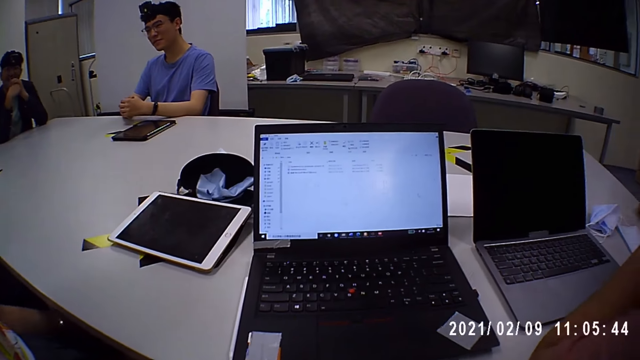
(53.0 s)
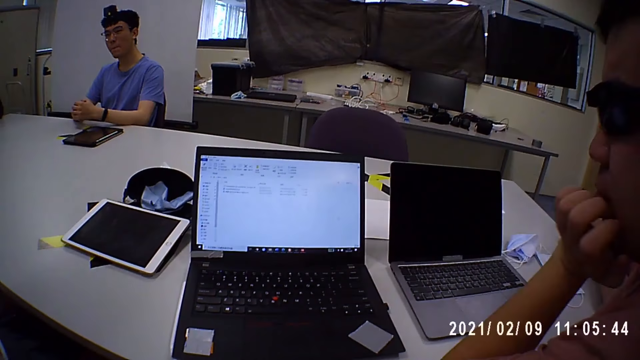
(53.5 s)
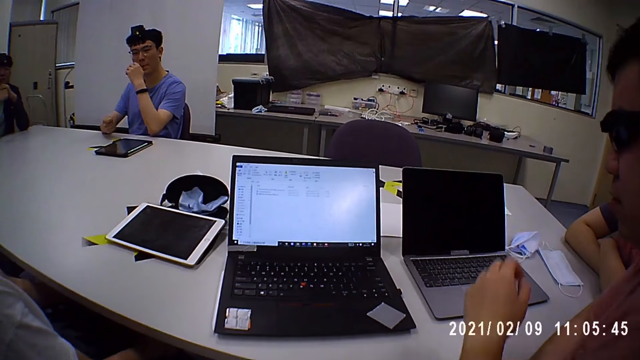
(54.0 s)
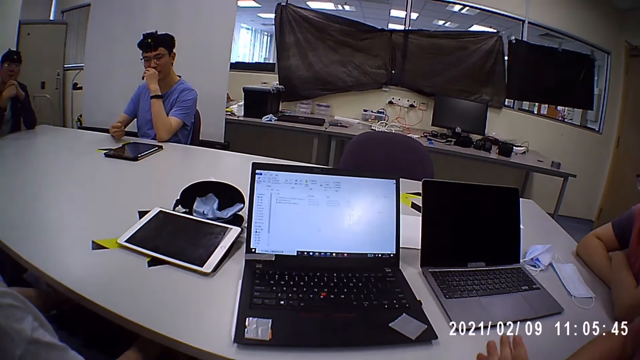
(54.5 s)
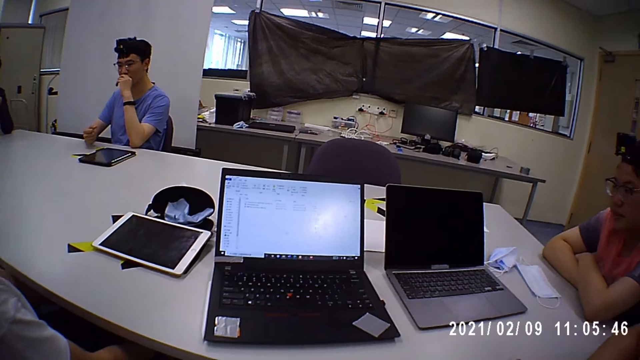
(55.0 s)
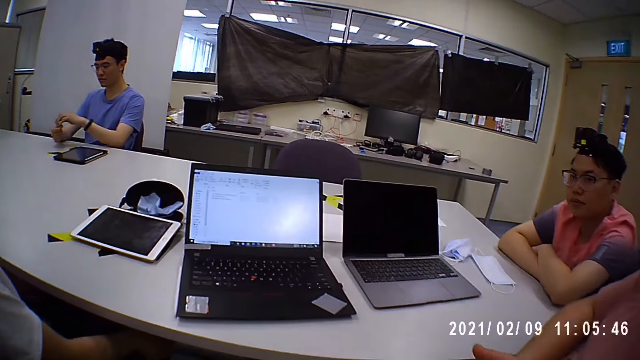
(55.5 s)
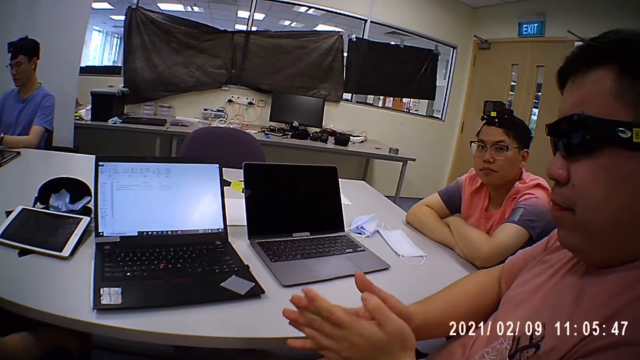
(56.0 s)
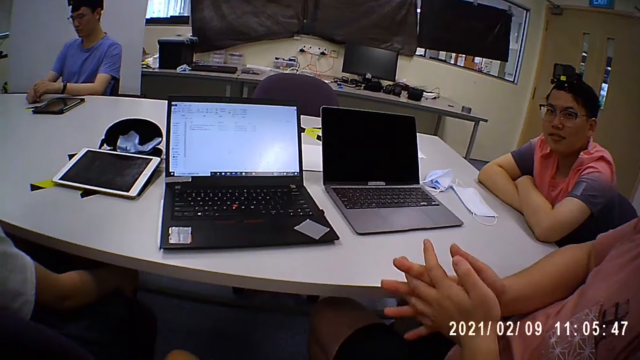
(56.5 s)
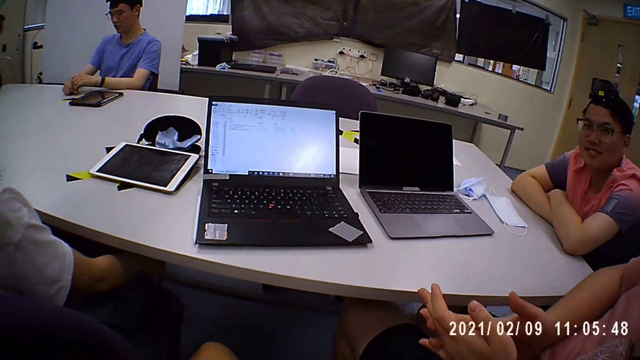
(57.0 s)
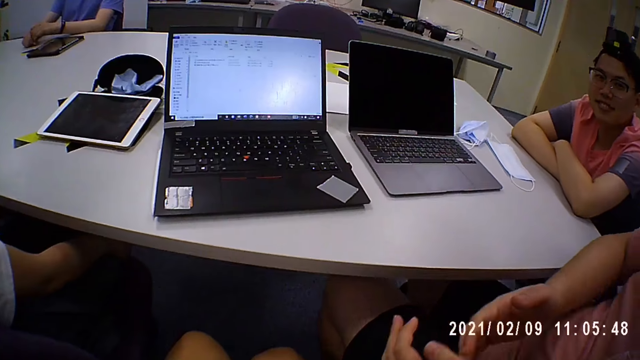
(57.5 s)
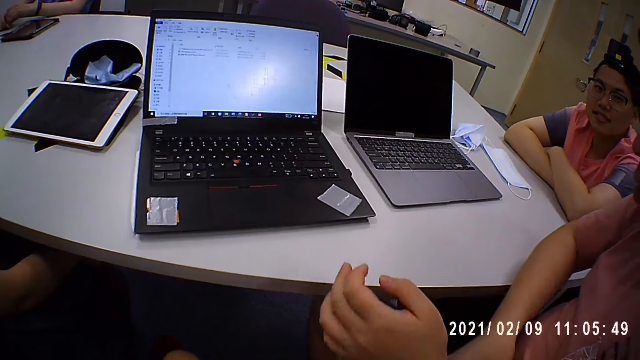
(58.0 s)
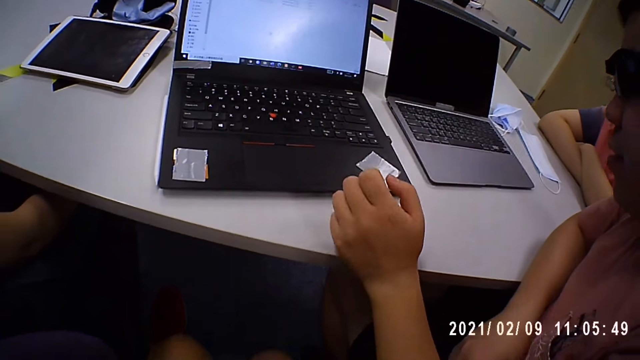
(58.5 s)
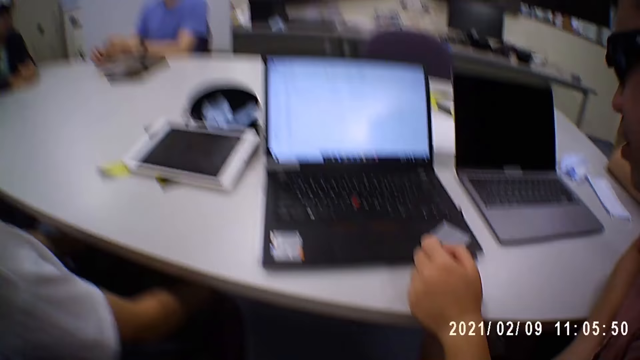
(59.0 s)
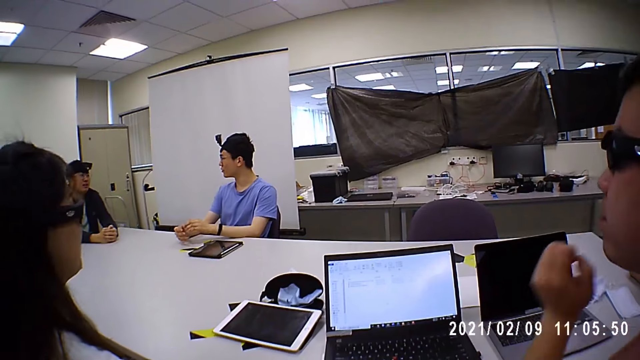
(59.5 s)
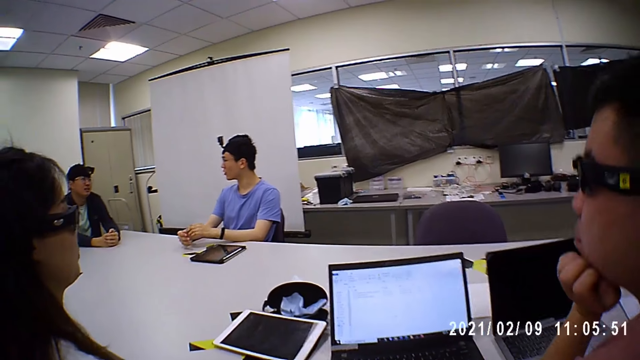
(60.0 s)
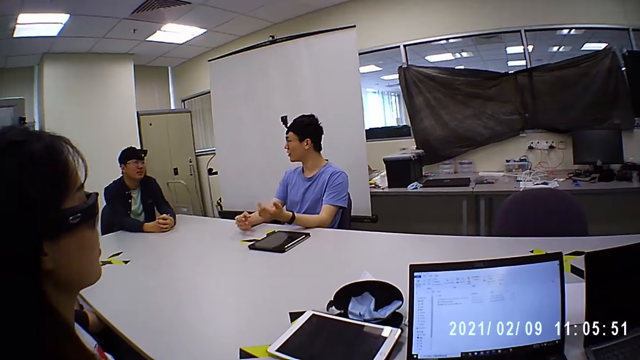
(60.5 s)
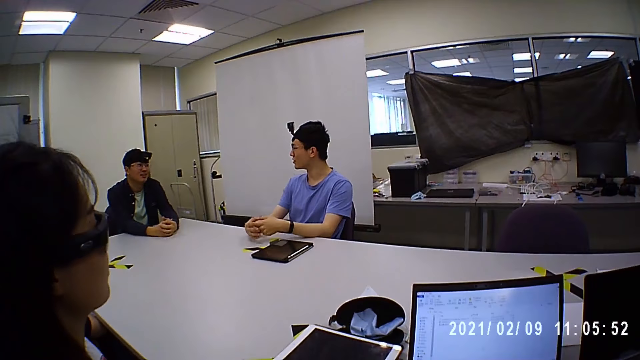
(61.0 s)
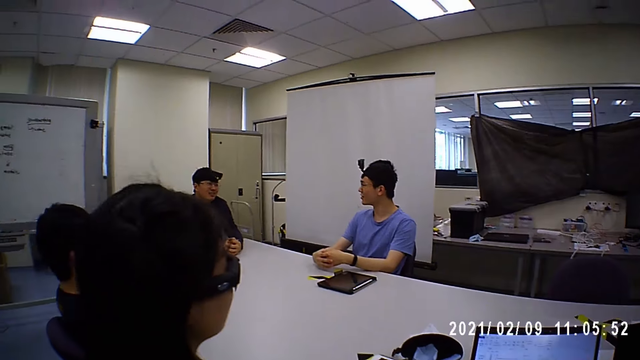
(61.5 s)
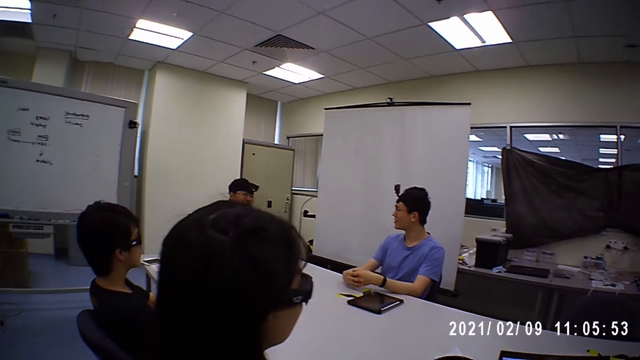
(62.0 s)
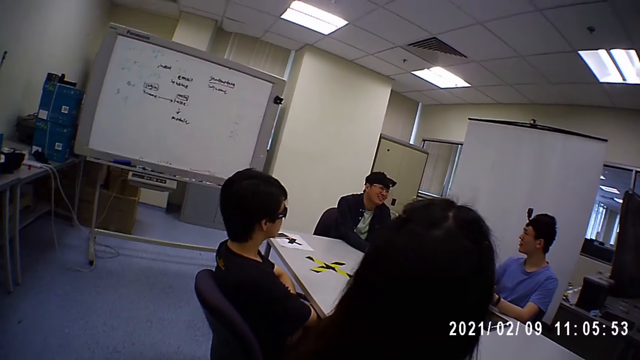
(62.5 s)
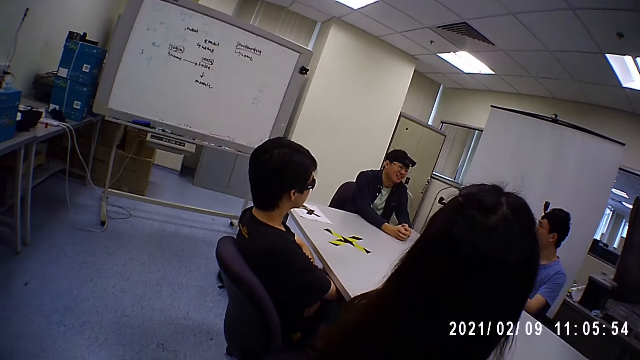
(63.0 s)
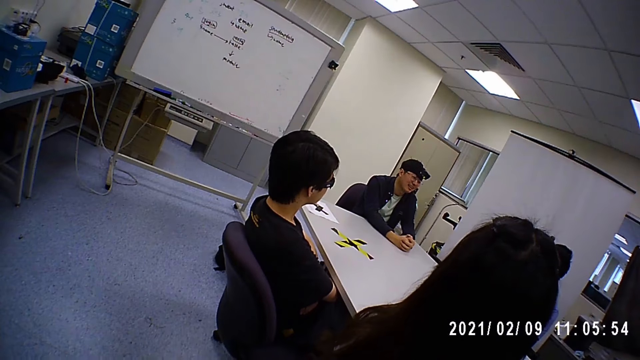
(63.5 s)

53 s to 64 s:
A man touches his face. Another man touches his face. A third man touches the table. The second man puts his hand on the table. The third man rubs his hands and touches the table. A fourth man interacts with a fifth man. The third man touches his face. The second man signs, talks and puts his hands together.

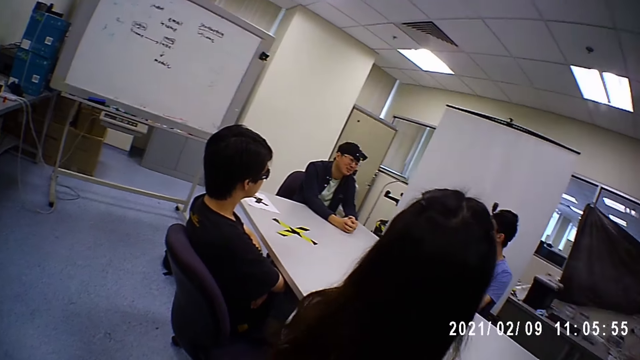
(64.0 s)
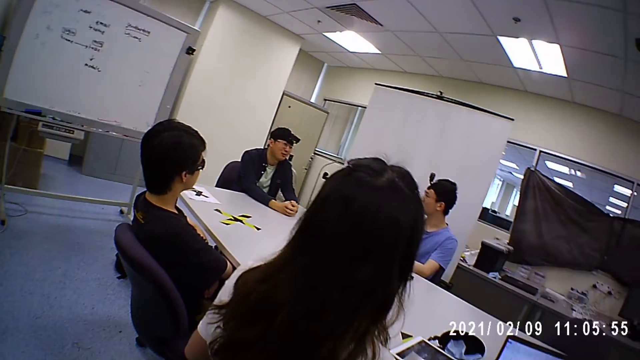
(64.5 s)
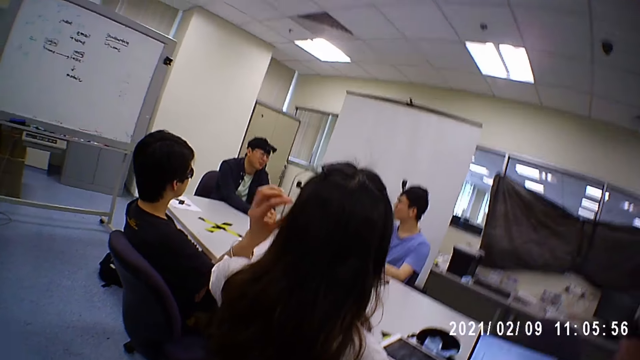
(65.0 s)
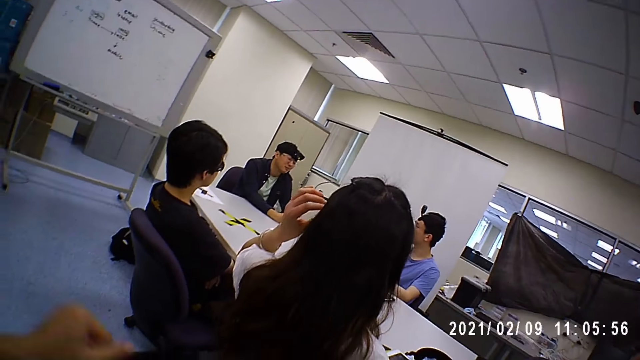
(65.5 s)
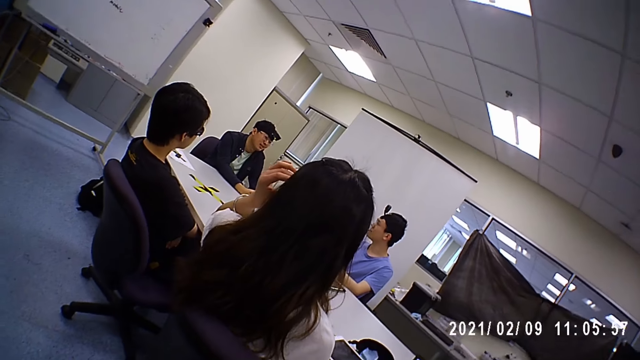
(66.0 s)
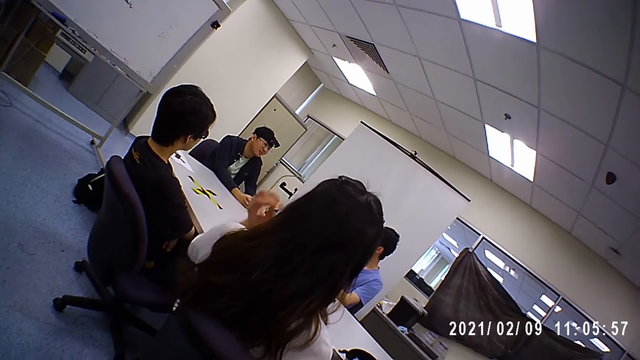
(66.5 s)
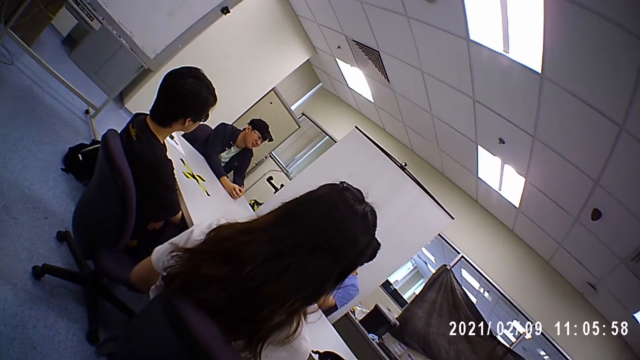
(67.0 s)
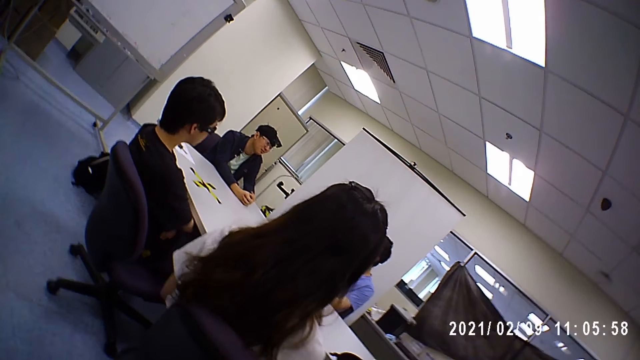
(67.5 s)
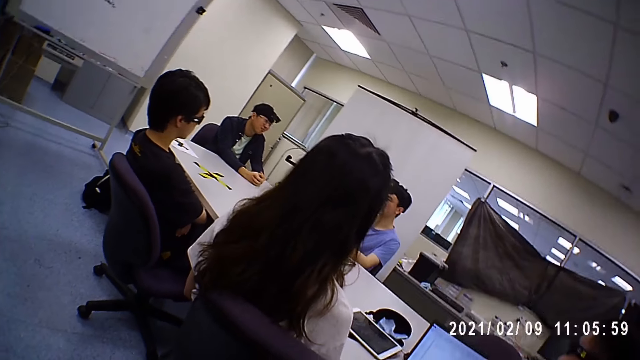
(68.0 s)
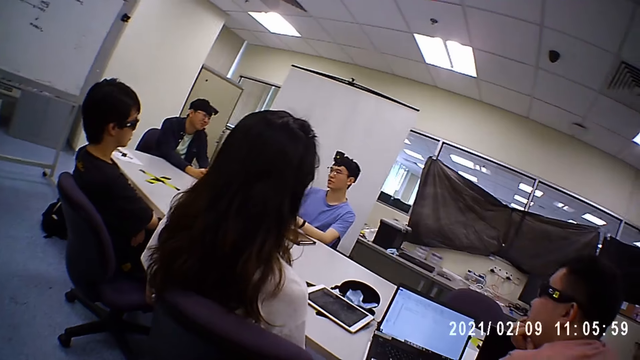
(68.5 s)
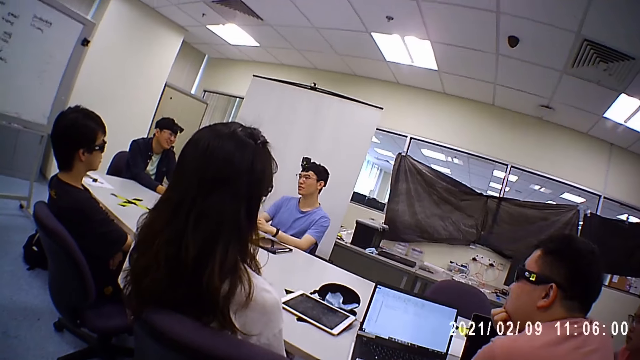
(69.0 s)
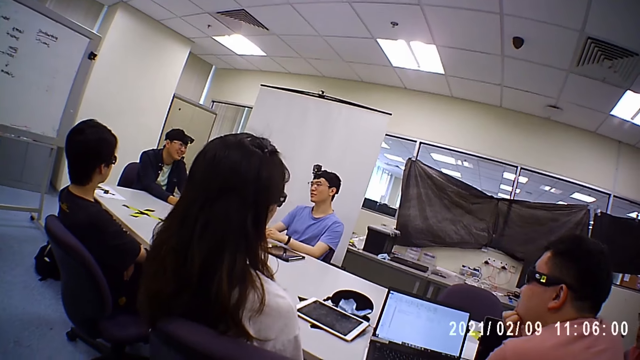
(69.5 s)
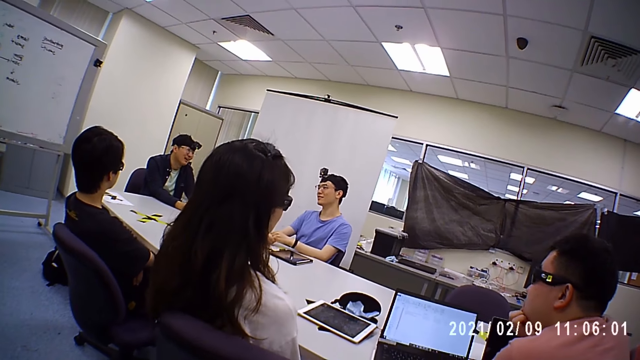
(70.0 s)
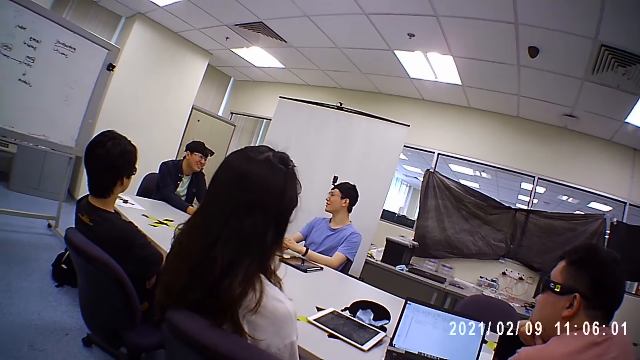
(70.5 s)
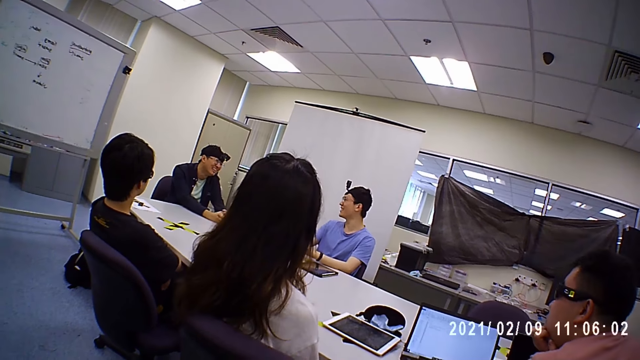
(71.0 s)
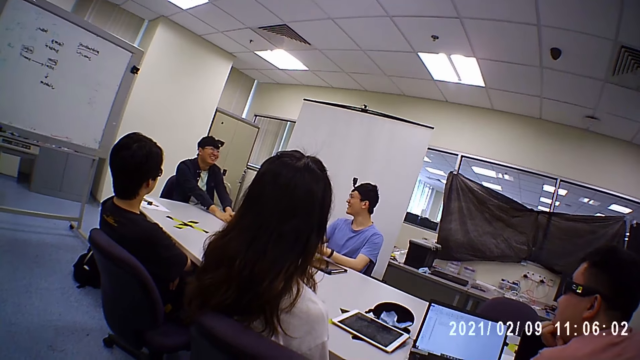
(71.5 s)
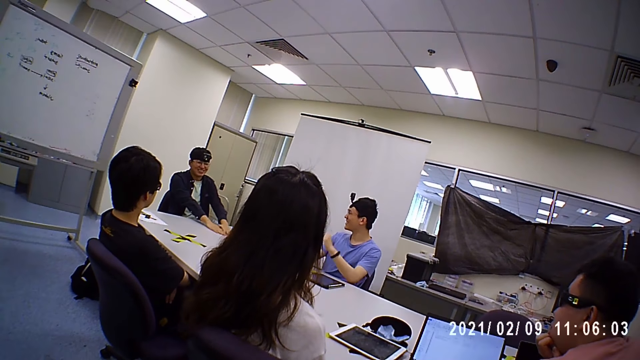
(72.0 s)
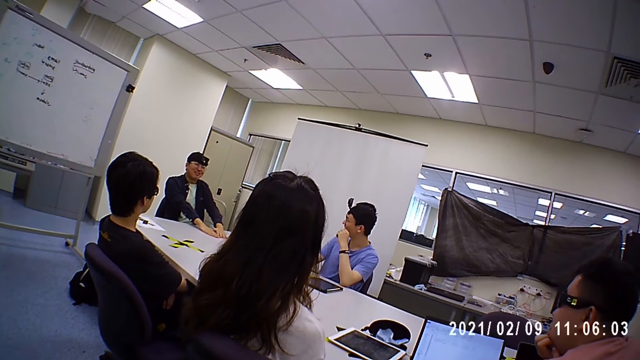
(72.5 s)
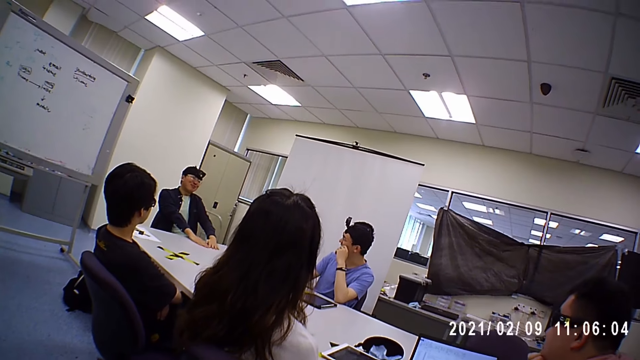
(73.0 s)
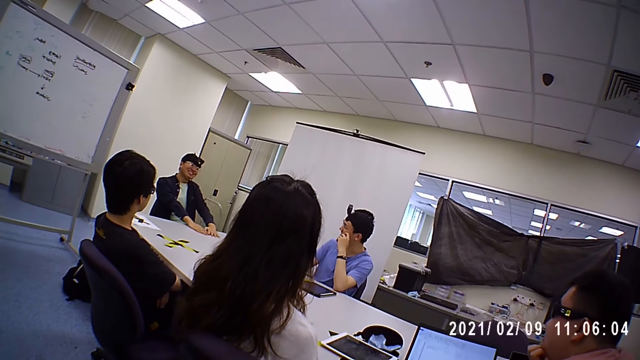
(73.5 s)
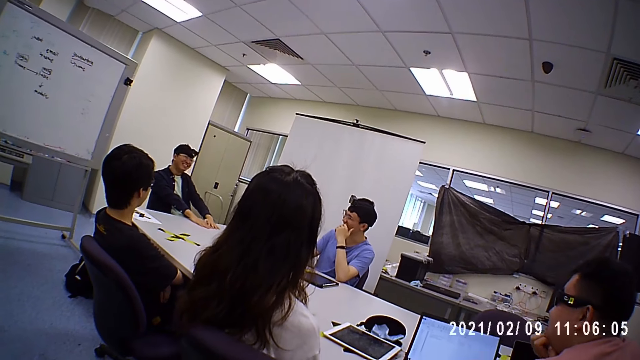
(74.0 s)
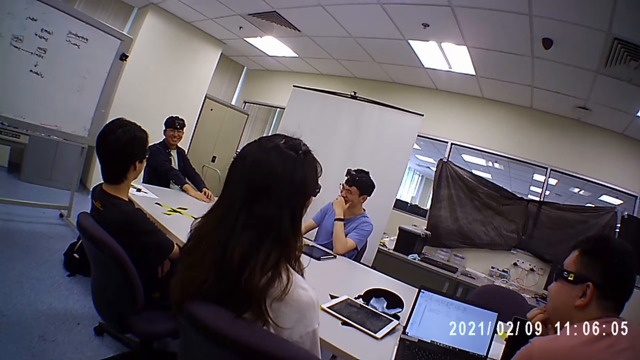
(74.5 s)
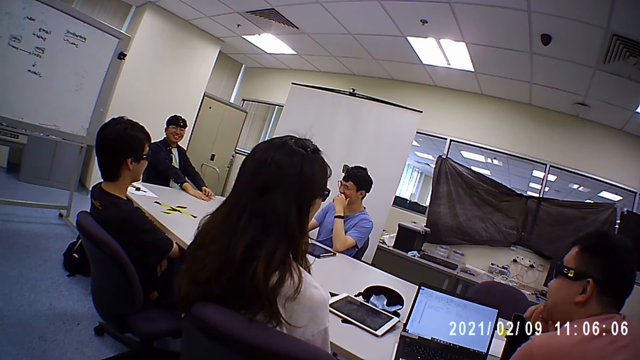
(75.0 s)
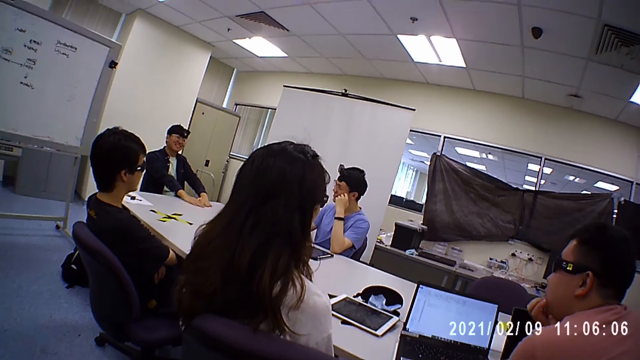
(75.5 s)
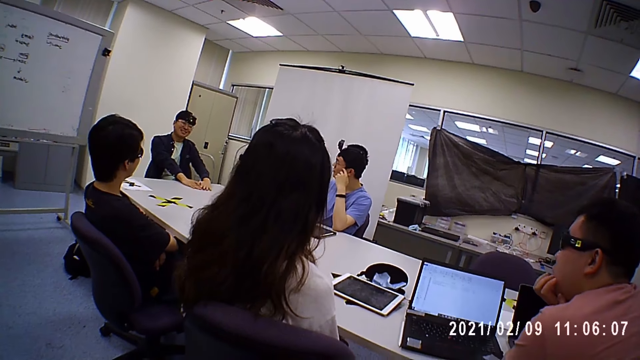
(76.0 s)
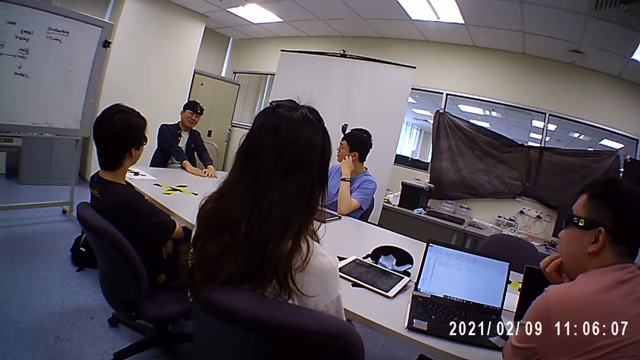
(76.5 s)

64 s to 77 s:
A woman touches her glasses with her left hand. The woman touches her hair. The camera wearer moves a hand. A man rubs his hands on the table. Another man interacts with the camera wearer and the group of people. A third man touches his face. The woman nods.
